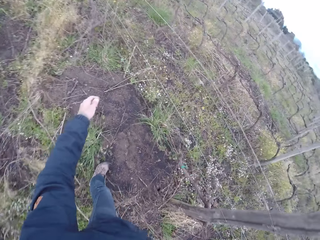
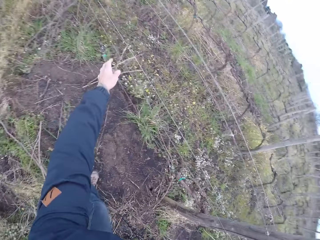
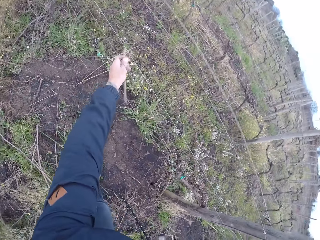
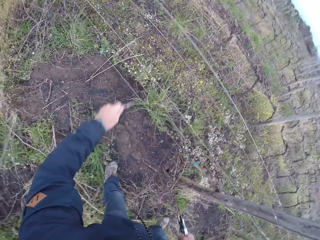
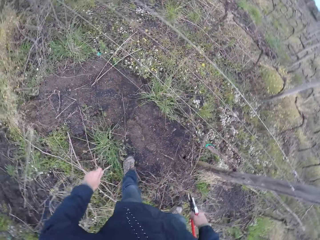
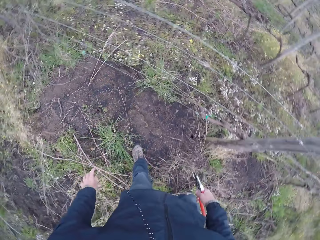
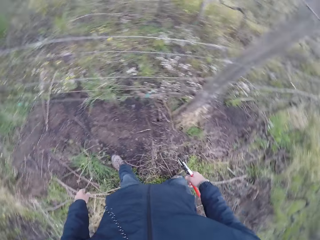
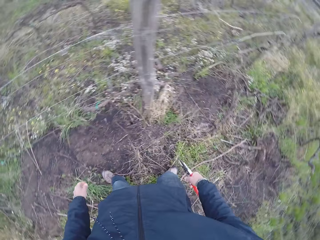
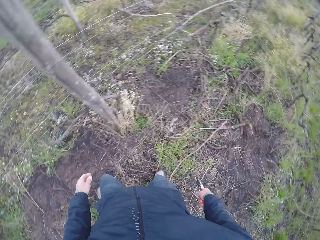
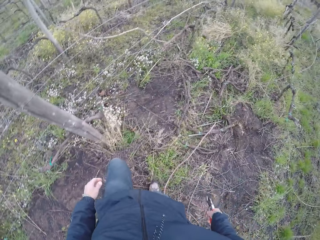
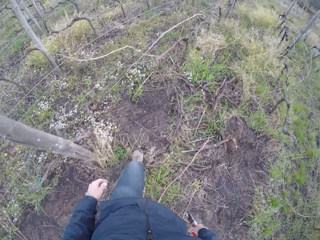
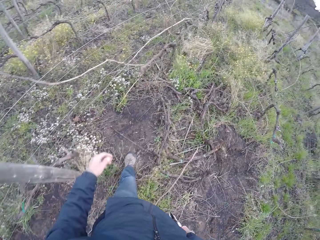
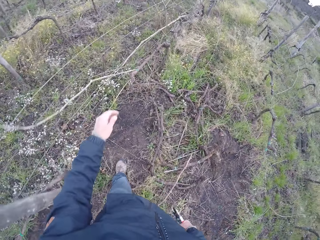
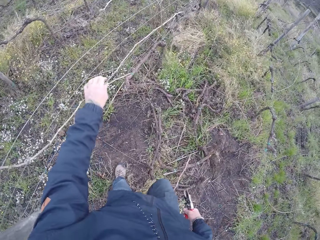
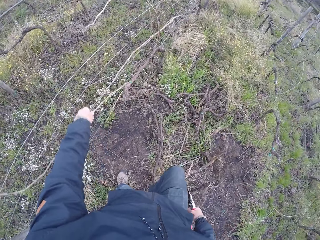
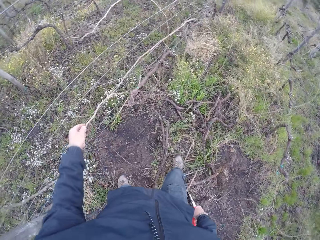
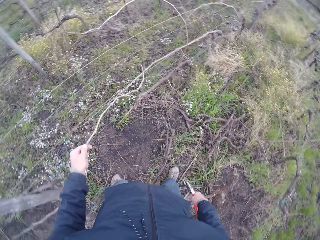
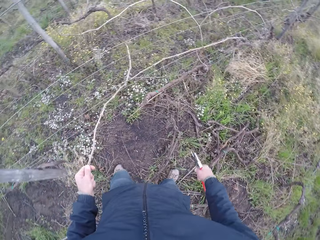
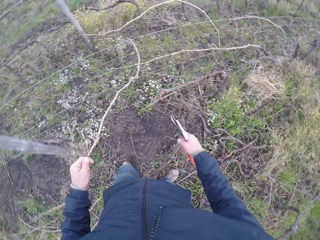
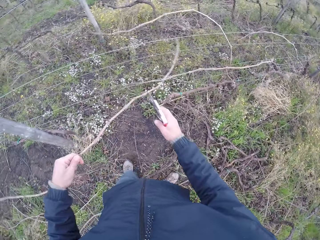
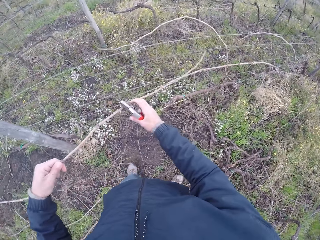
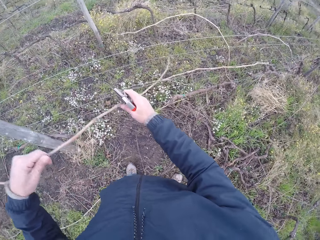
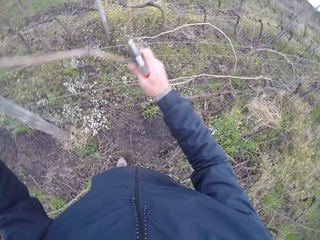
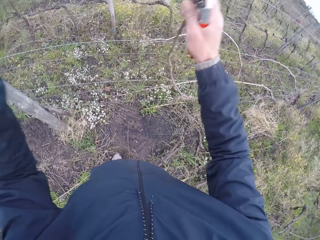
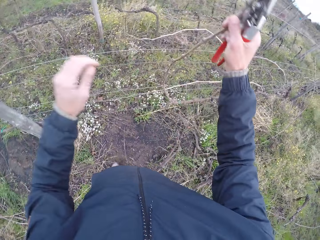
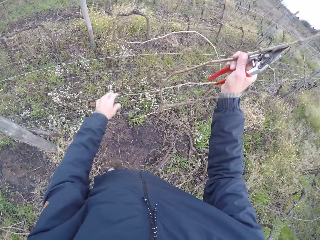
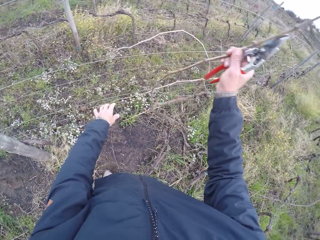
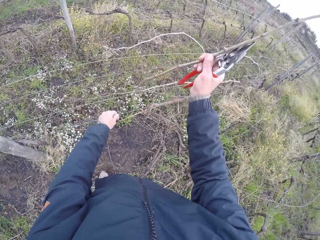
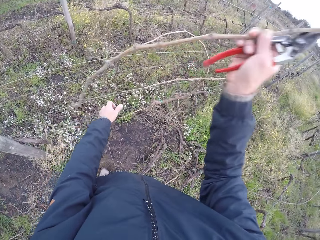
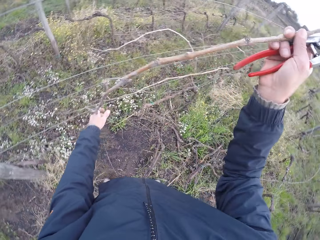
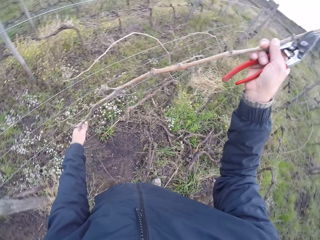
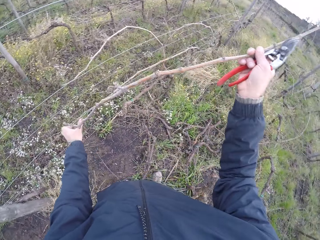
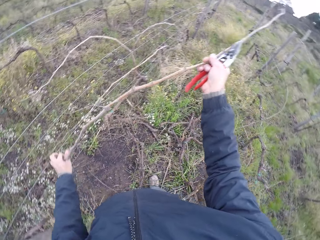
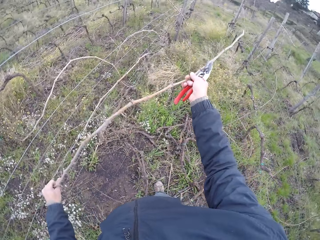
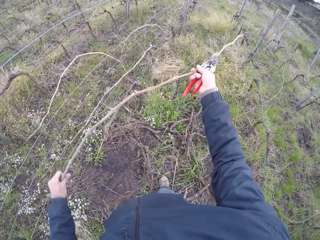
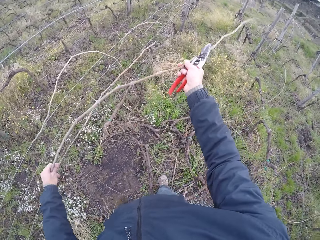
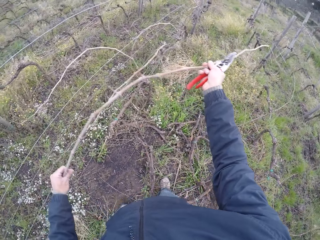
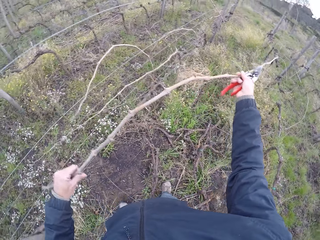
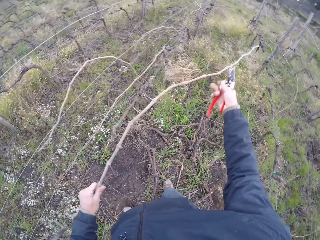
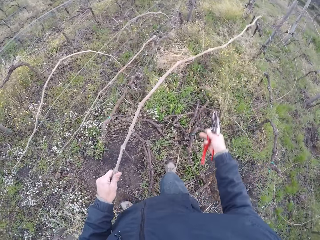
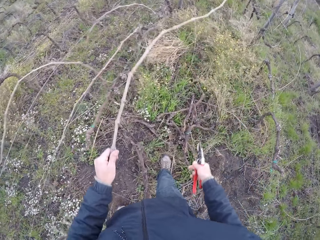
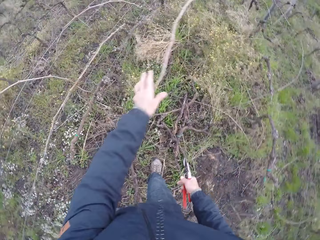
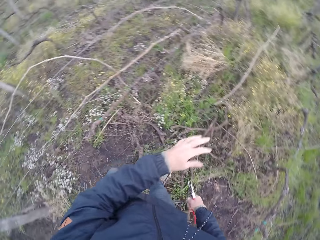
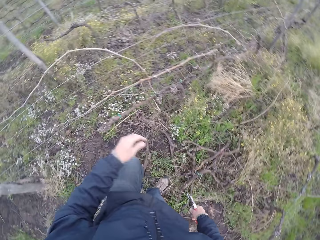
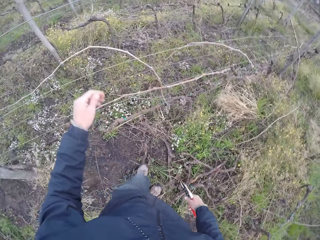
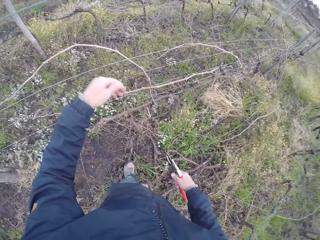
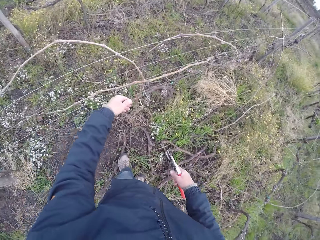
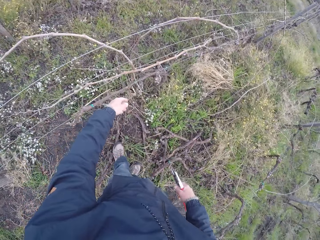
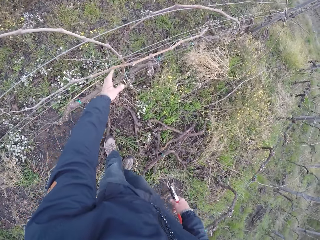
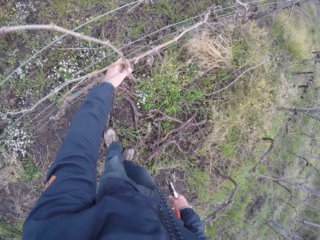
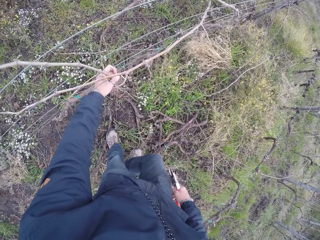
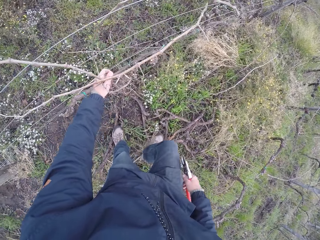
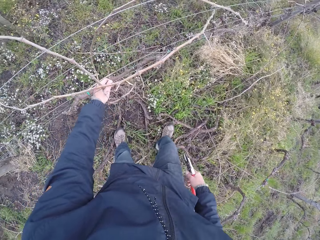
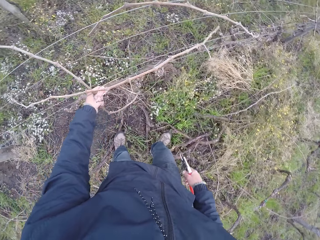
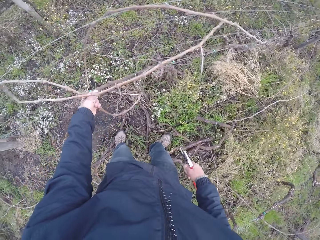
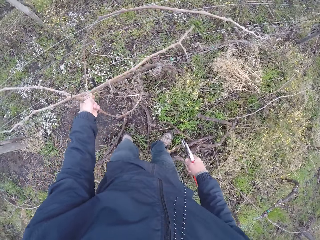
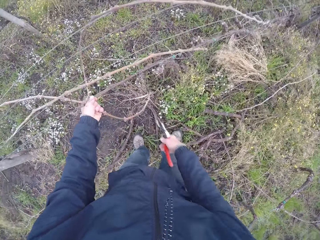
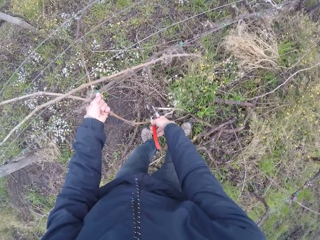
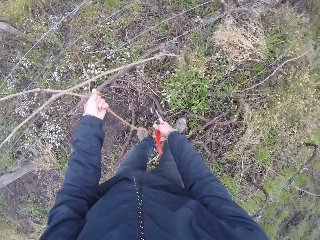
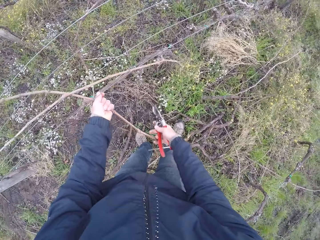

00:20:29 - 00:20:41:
The camera wearer pulls out a twig from the barbed wire with his left hand. He throws the twig on the ground with his left hand. He pulls out a twig from the barbed wire with his left hand. He pulls out the twig from the barbed wire with both hands. He throws the twig on the ground with his left hand. He pulls out a twig from the barbed wire with his left hand.

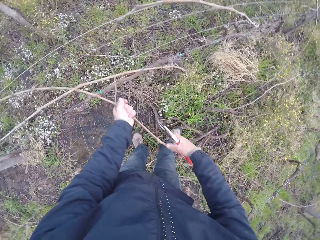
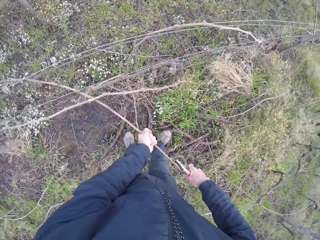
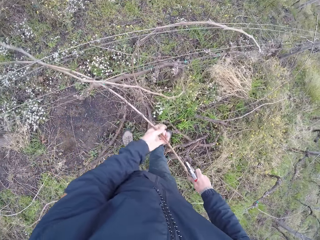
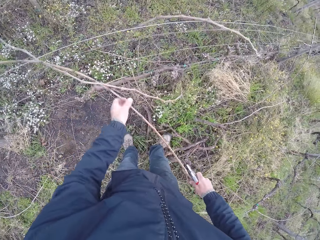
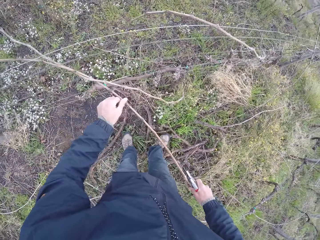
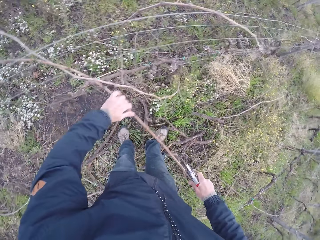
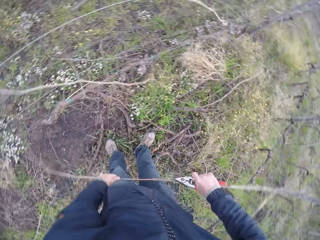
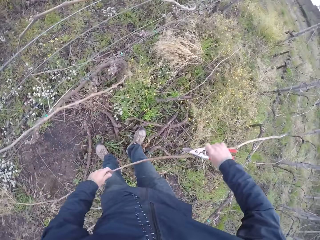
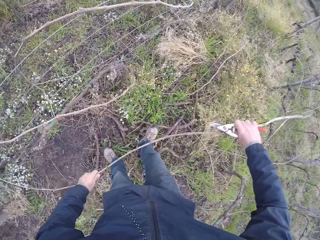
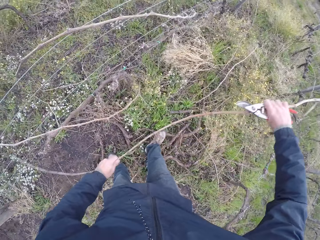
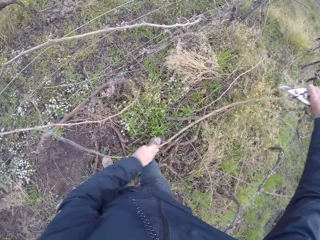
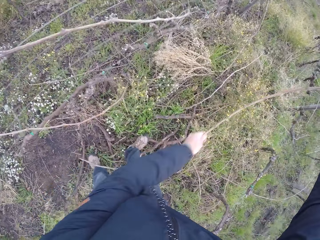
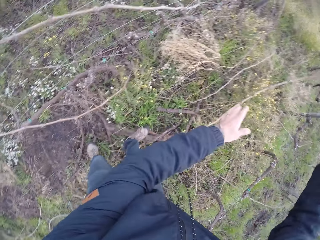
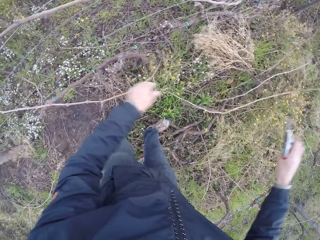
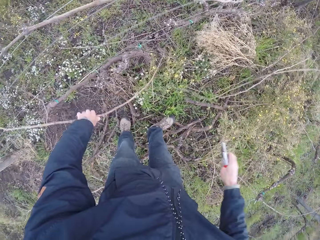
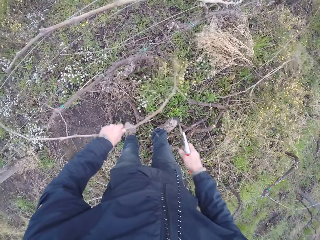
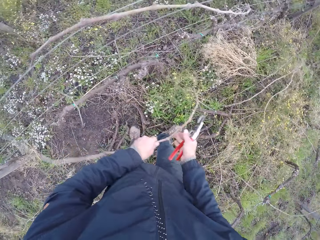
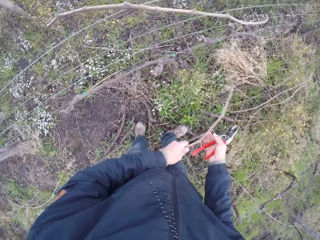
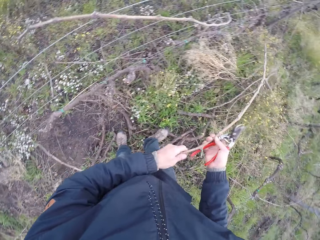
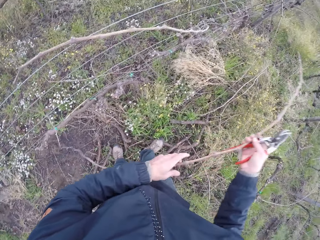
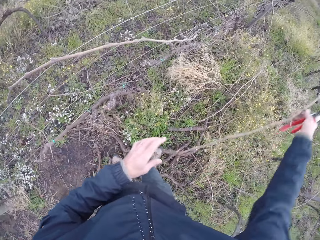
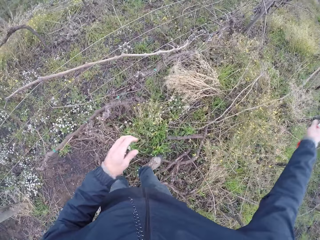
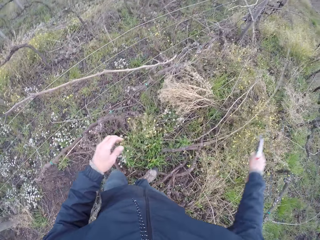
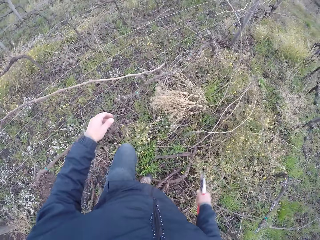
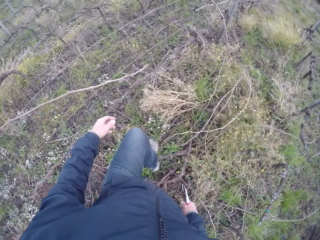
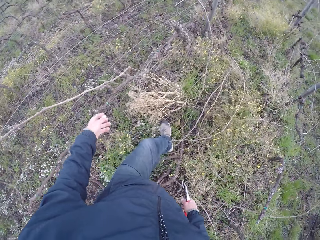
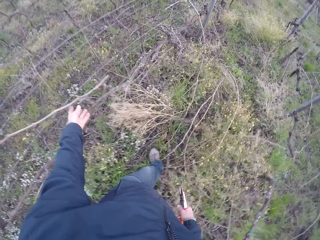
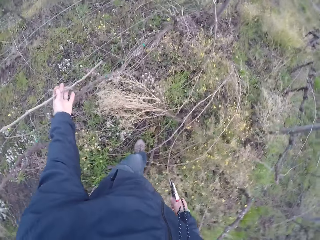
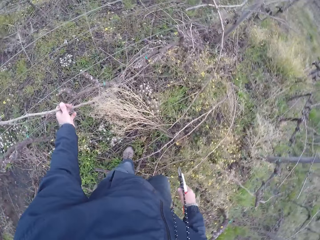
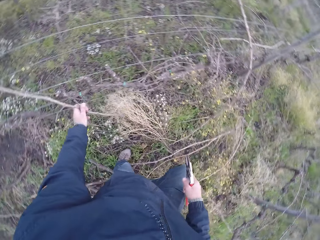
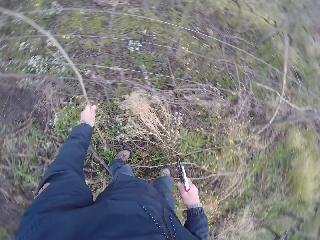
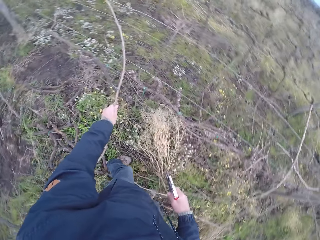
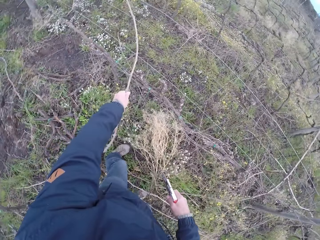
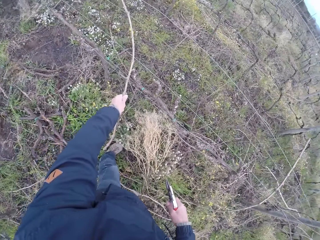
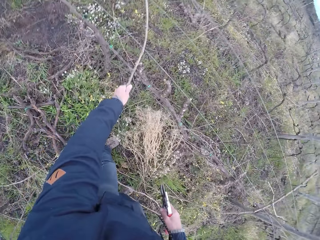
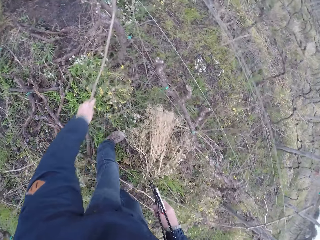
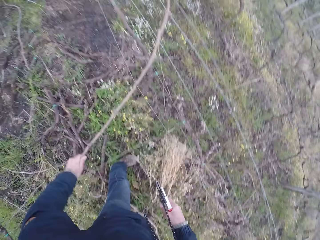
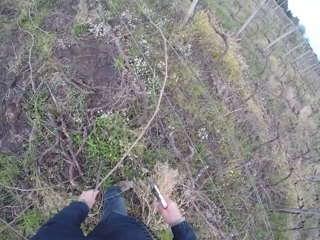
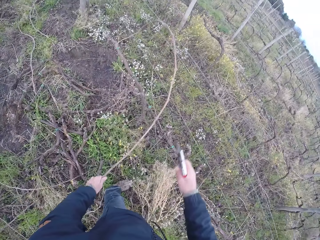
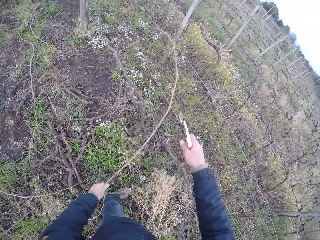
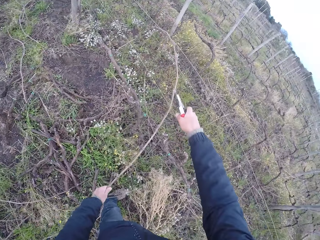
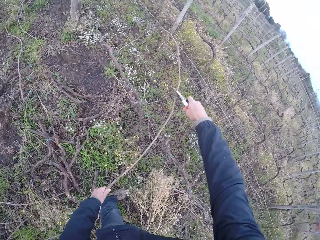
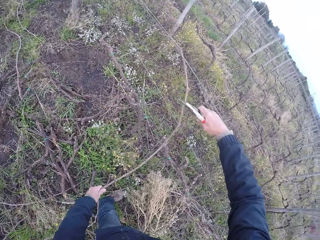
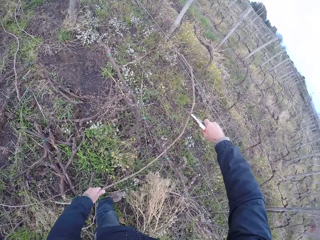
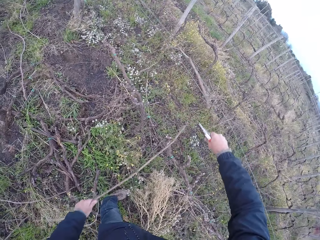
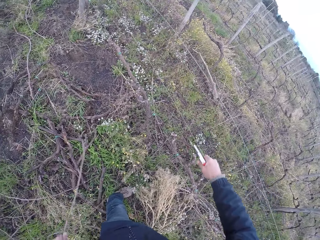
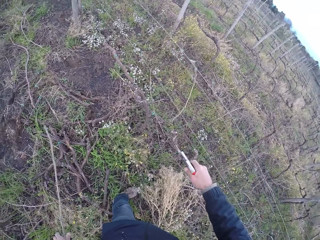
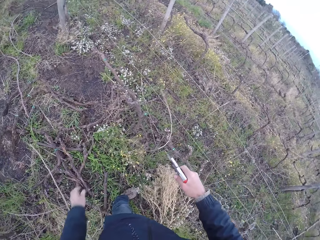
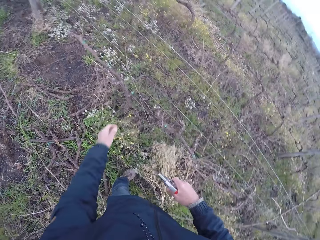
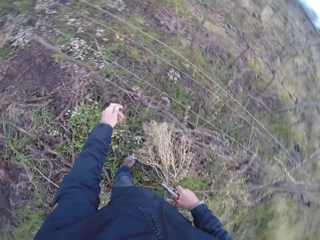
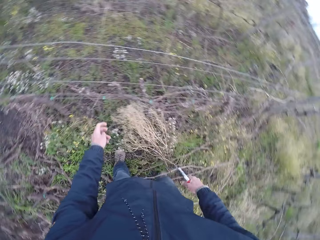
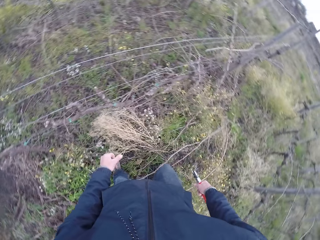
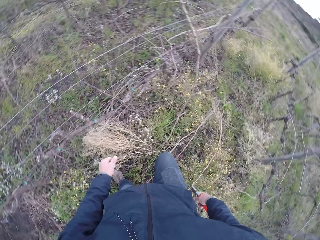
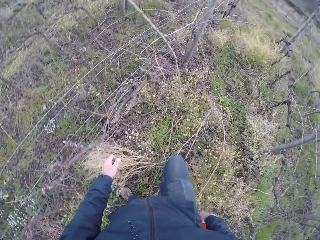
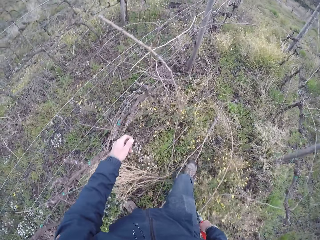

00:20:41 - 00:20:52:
The camera wearer pulls out a twig from the barbed wire with both hands. He throws the twig on the ground with his hands. He pulls out a twig from the barbed wire with his left hand. He holds the twig with the right hand. He throws the twig on the ground with his right hand. He pulls a twig from the barbed wire with his left hand. He cuts the twig with the pliers in his right hand. He throws the twig on the ground with his left hand.
